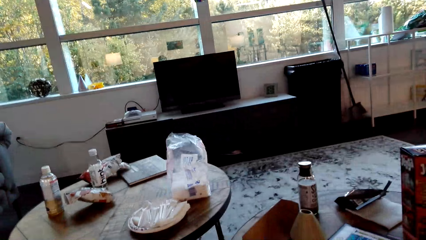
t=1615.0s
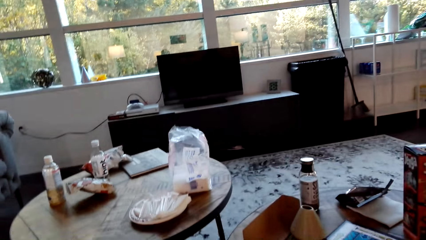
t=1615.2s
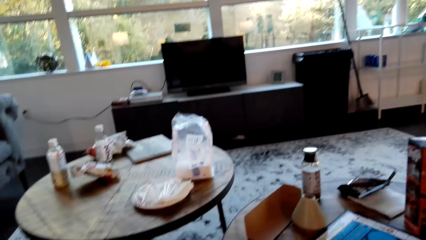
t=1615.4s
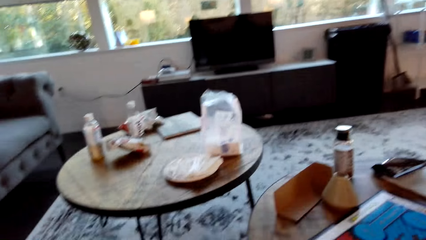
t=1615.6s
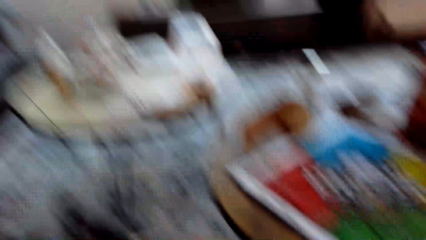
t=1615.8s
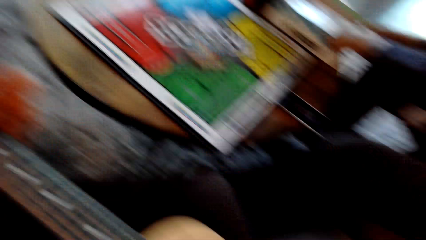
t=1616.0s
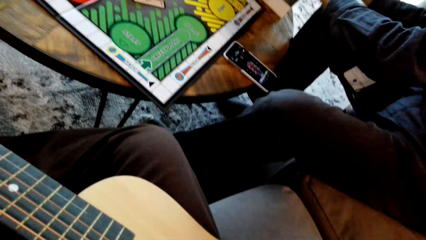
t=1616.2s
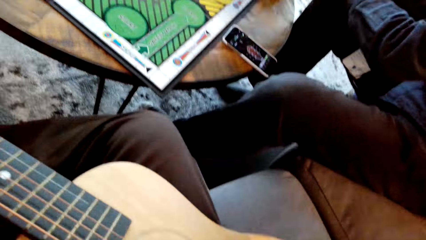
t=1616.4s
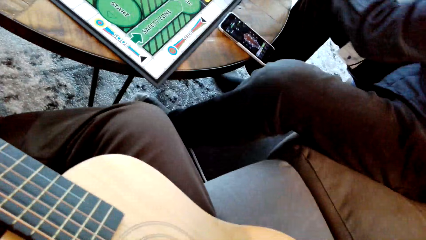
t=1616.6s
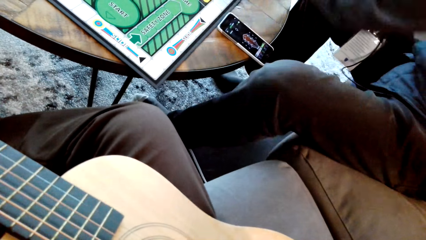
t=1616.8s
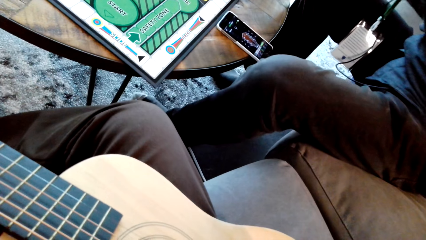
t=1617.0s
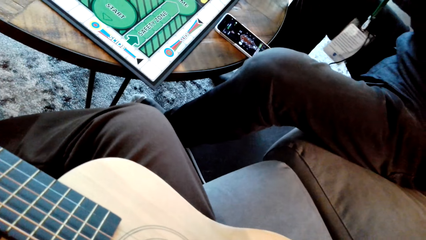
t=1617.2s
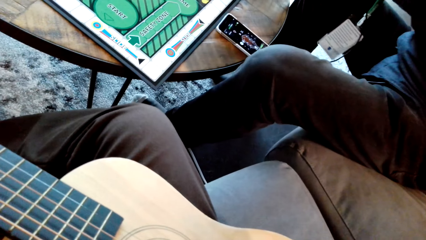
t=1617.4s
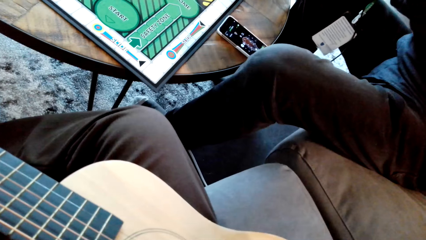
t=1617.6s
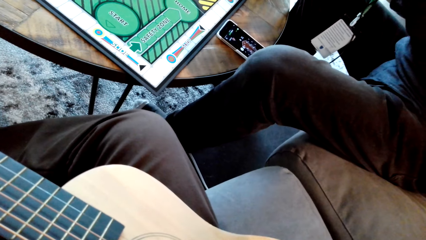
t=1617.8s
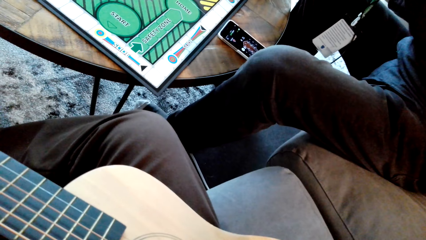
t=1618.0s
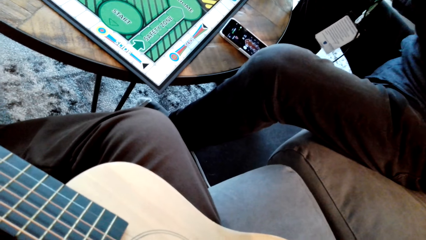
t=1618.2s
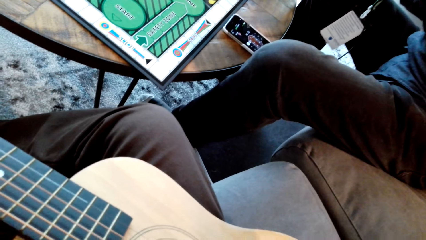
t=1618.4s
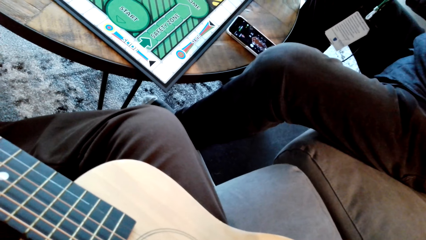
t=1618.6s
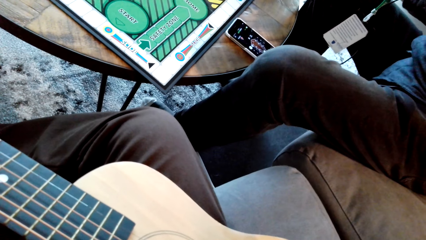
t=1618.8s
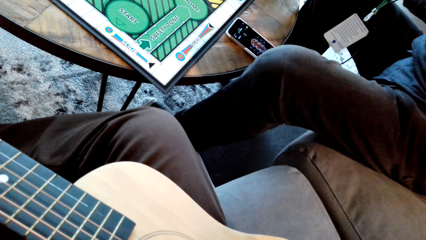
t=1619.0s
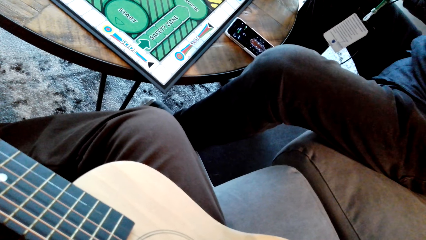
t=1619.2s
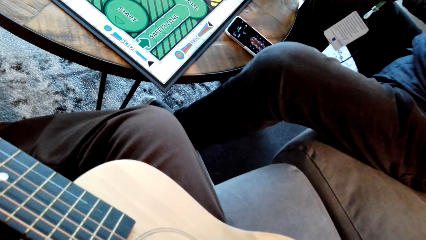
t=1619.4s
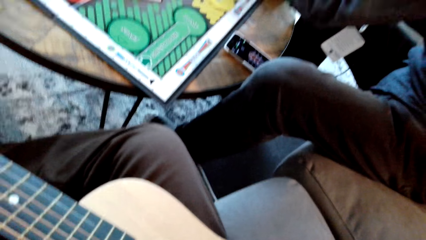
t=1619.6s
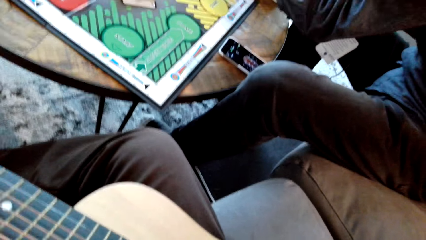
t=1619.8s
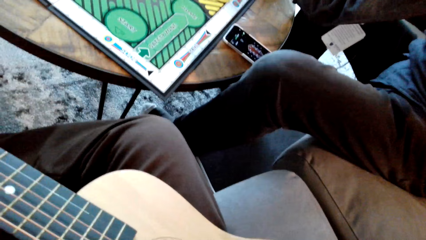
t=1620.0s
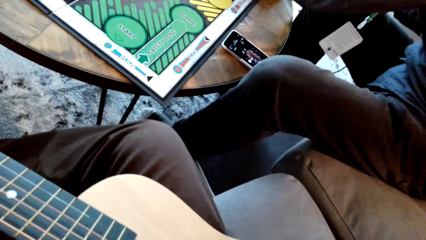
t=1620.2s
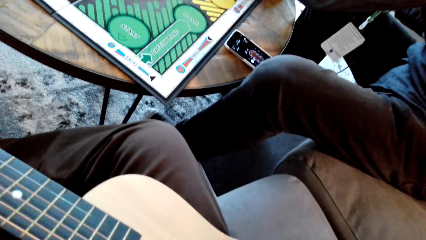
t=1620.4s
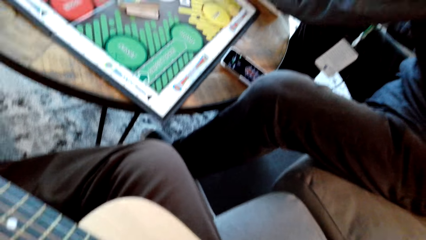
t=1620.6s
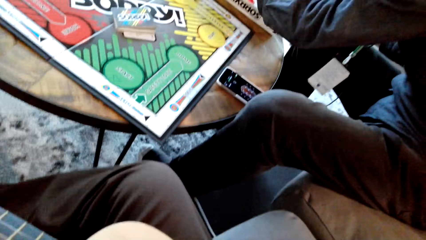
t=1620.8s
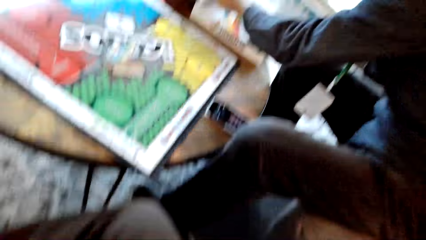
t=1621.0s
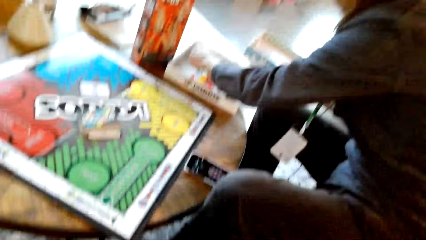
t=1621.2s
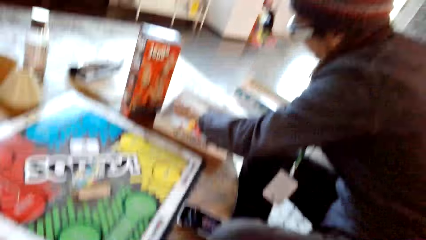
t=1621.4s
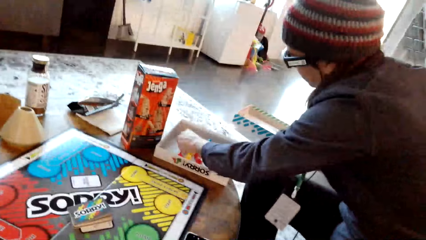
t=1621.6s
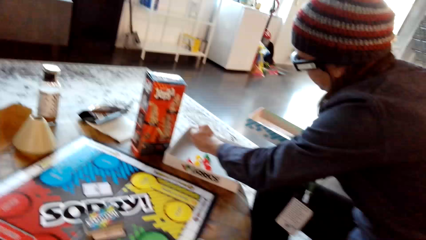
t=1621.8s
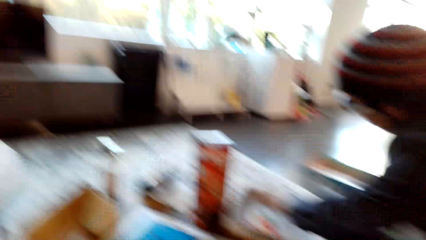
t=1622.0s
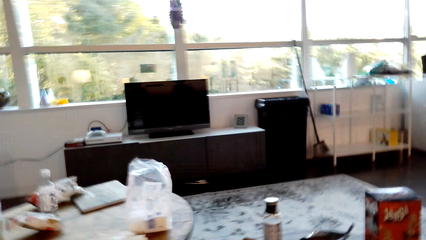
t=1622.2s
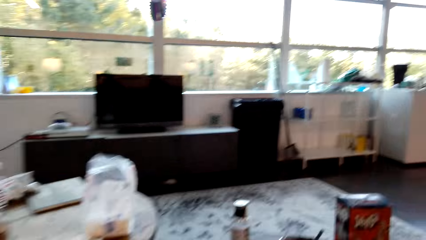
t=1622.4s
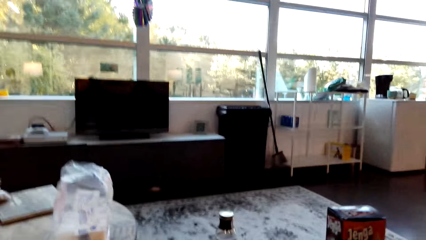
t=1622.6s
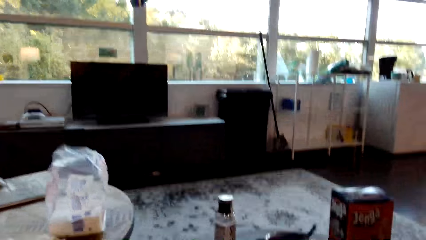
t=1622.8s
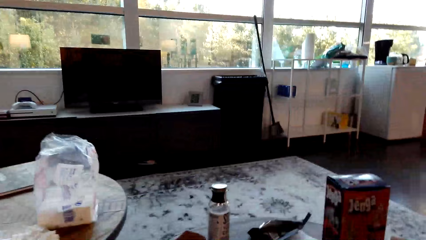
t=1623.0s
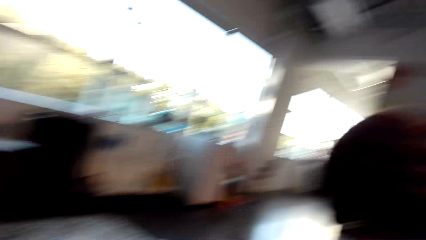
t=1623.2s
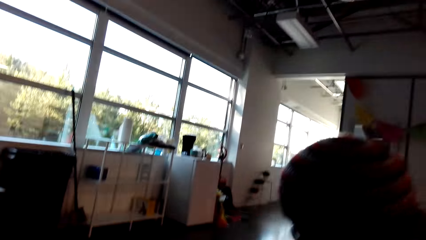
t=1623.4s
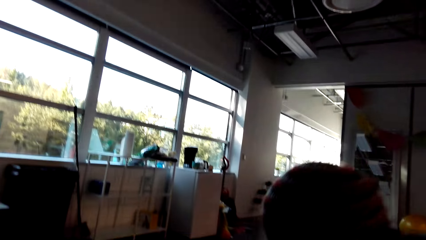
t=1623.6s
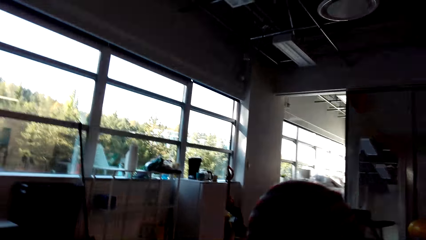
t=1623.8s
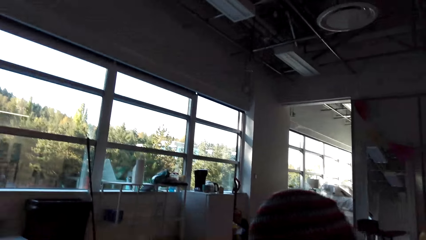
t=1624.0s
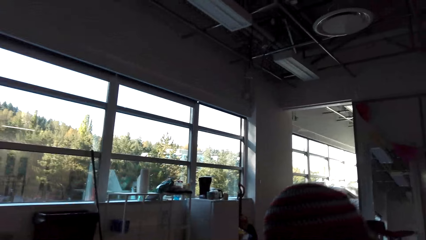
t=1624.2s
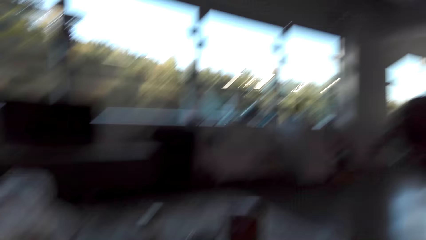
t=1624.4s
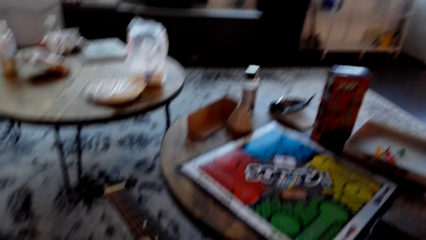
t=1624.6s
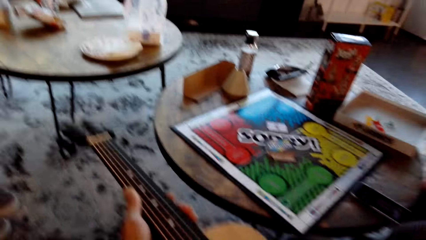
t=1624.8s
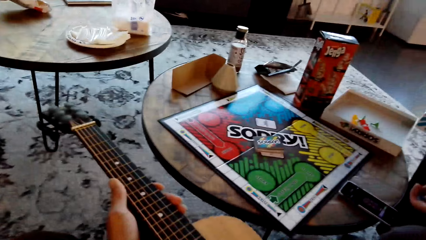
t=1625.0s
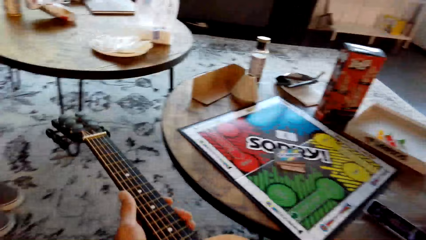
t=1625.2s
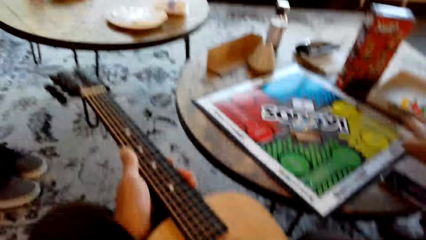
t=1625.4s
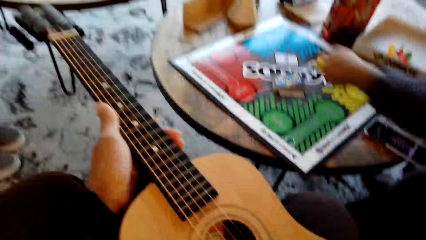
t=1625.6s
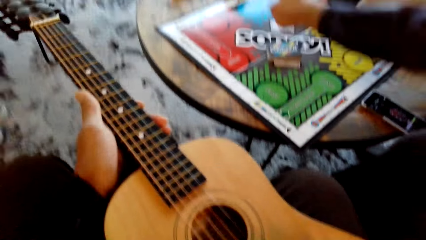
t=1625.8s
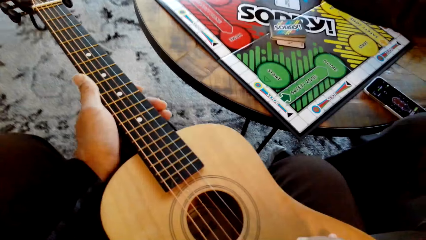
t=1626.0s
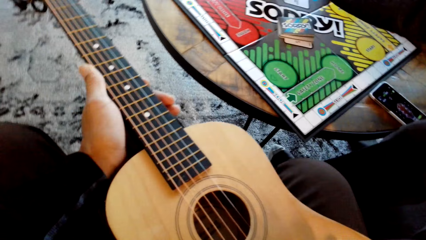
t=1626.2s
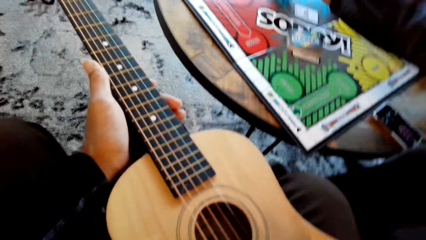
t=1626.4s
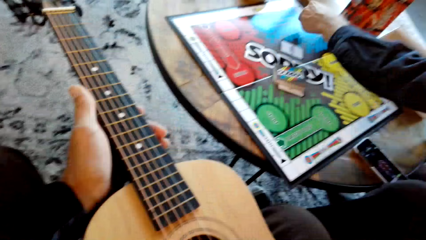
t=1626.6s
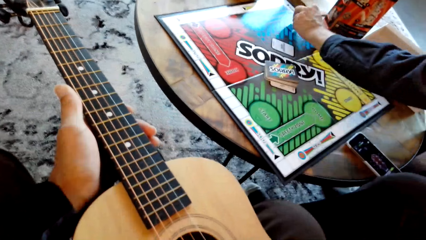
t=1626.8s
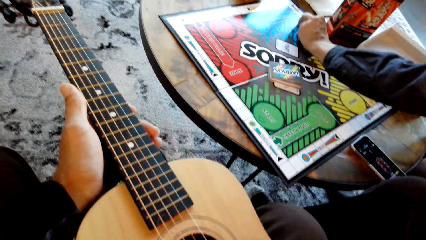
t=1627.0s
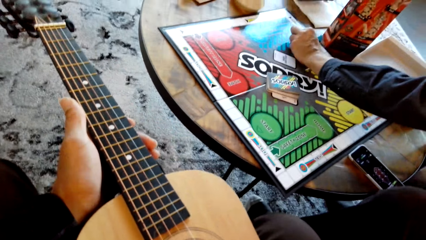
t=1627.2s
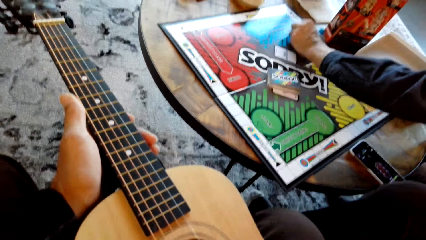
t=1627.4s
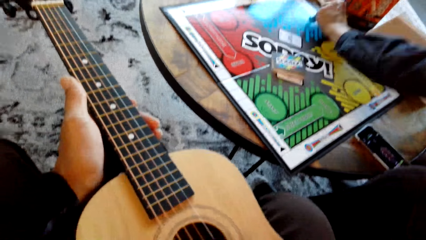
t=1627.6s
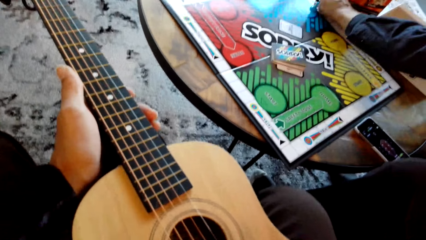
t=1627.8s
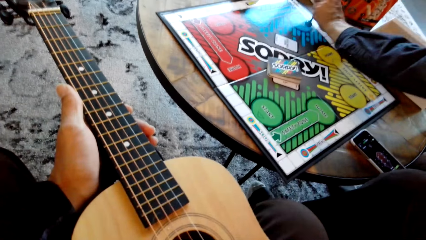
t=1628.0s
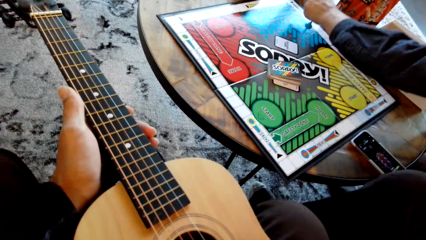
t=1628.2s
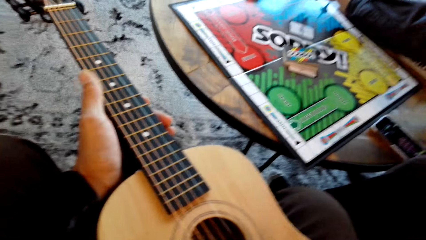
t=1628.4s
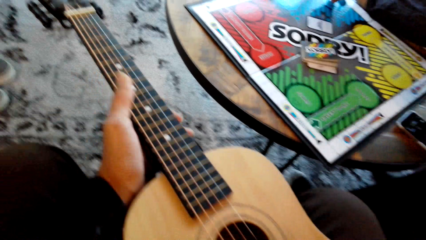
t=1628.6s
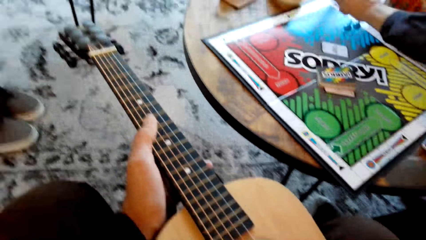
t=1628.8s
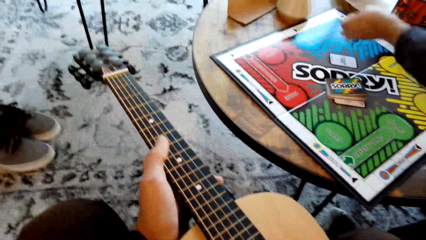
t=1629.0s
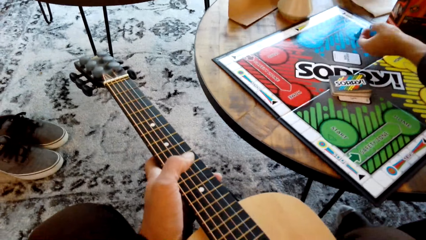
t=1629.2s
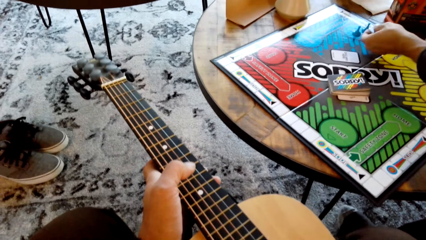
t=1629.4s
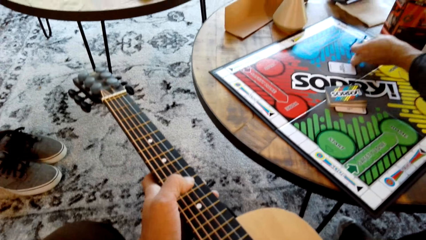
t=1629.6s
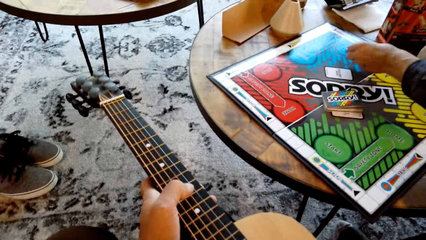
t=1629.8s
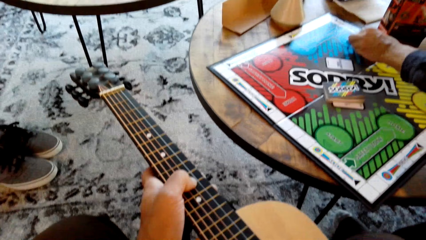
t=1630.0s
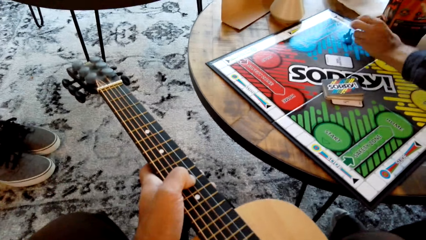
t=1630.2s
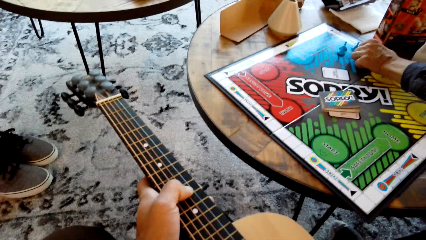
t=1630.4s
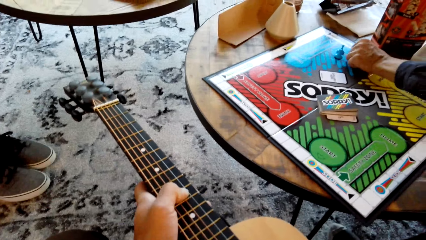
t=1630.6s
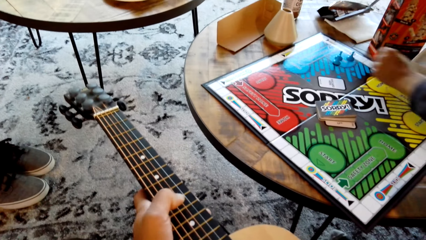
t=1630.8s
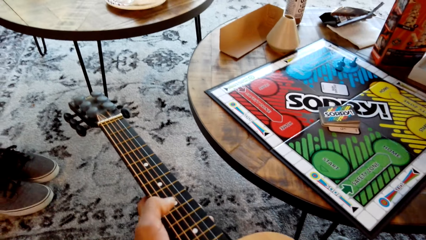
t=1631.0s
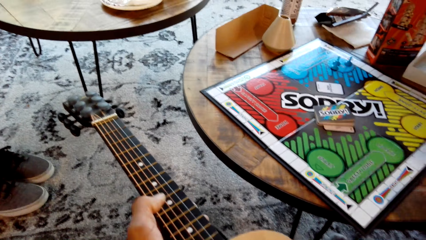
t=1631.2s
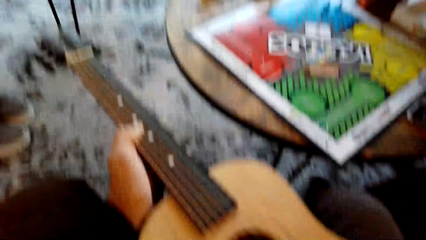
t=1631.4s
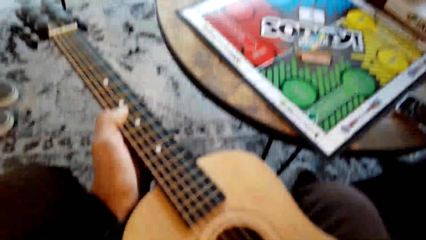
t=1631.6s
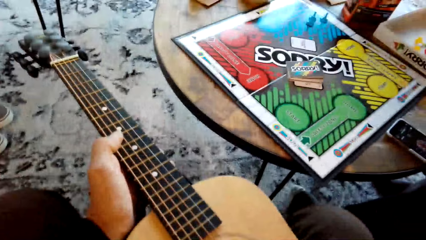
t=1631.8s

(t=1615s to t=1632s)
The camera wearer stares at the guitar. They play guitar. They look around the living room. They interact with a man. They play guitar.
